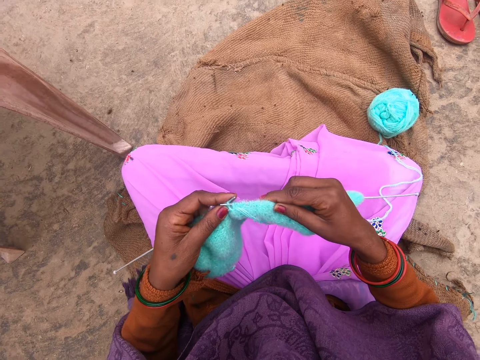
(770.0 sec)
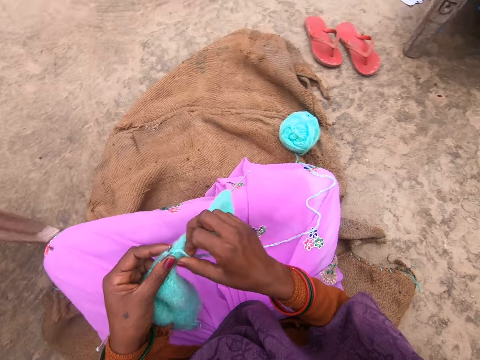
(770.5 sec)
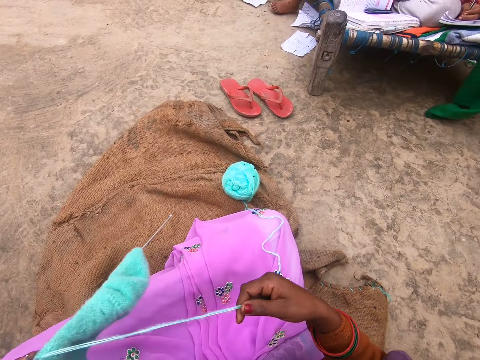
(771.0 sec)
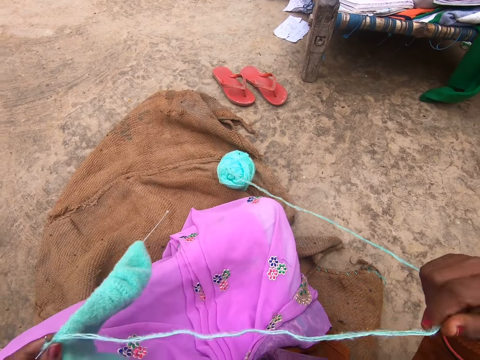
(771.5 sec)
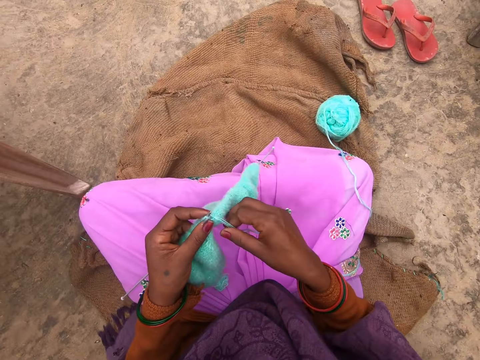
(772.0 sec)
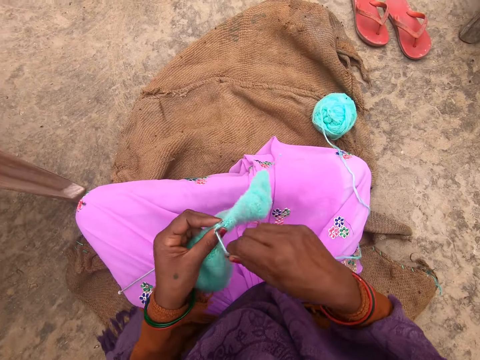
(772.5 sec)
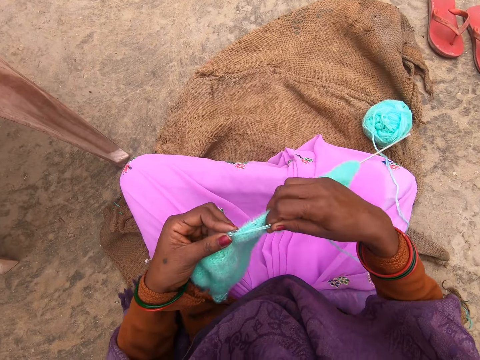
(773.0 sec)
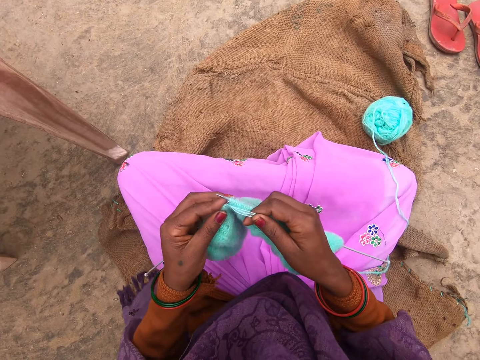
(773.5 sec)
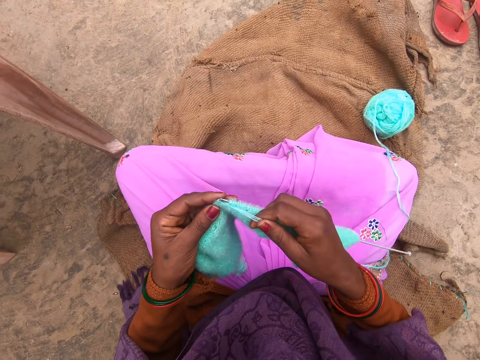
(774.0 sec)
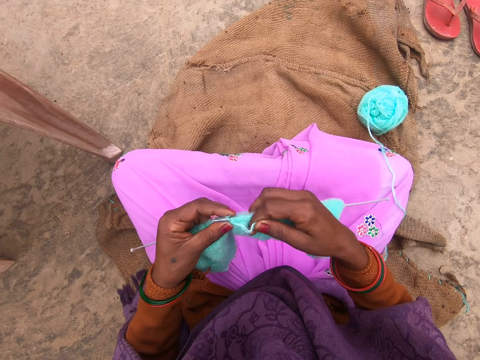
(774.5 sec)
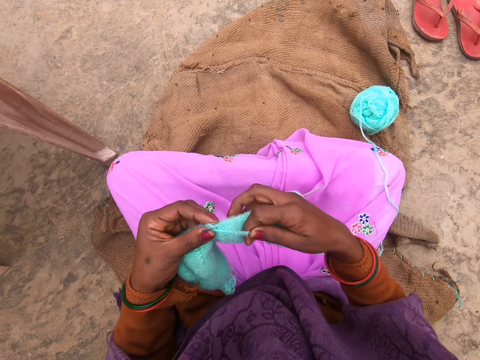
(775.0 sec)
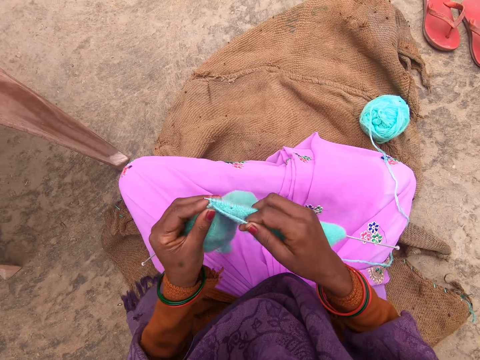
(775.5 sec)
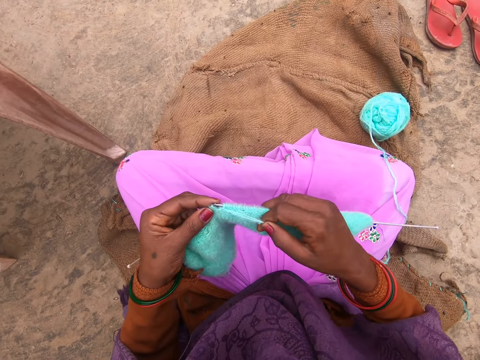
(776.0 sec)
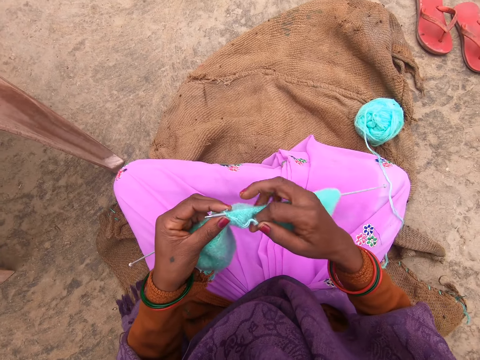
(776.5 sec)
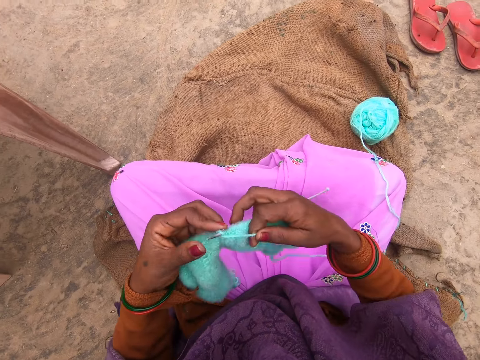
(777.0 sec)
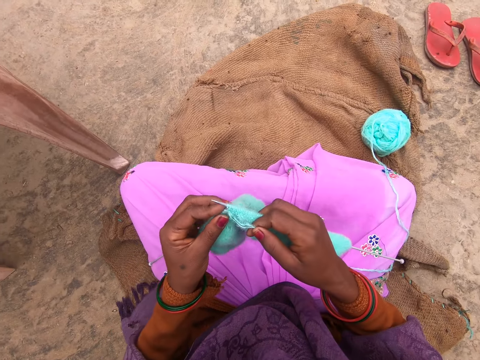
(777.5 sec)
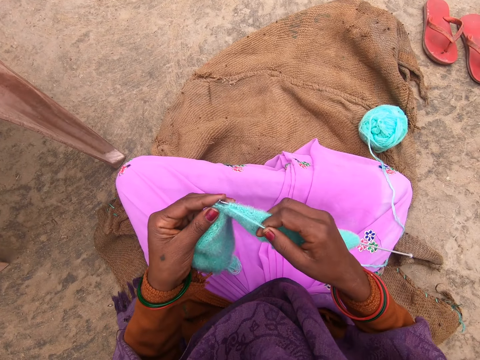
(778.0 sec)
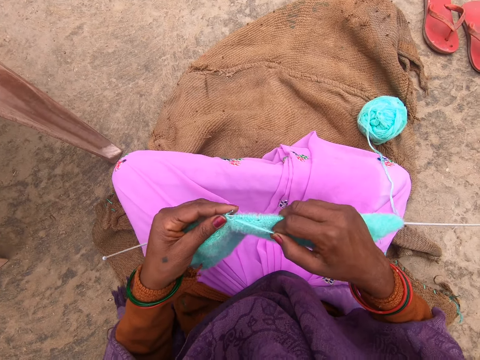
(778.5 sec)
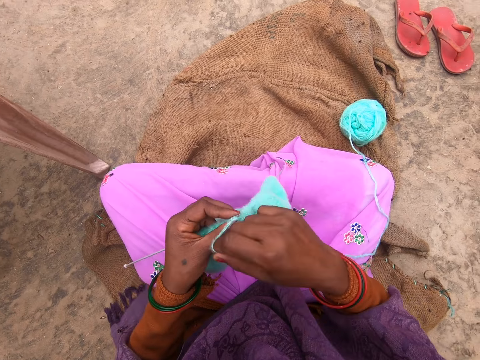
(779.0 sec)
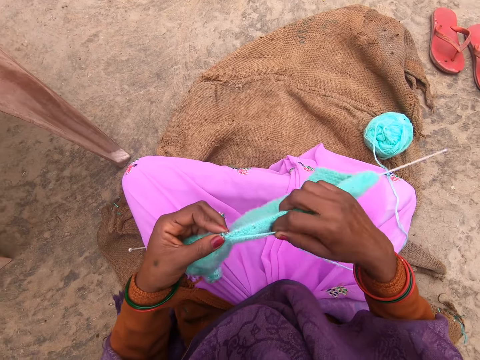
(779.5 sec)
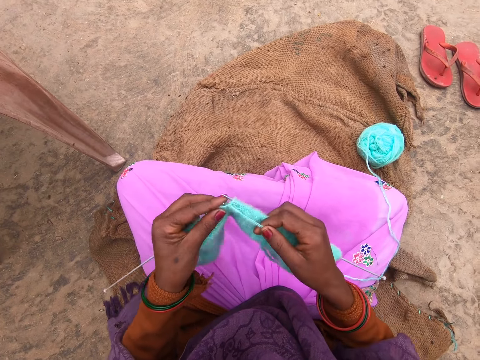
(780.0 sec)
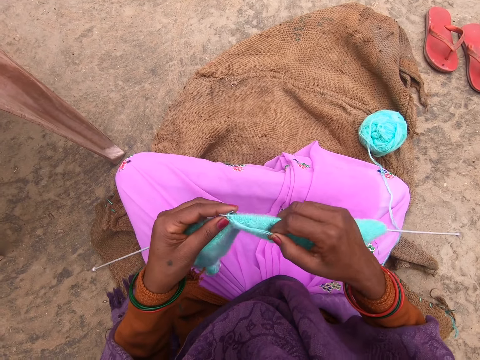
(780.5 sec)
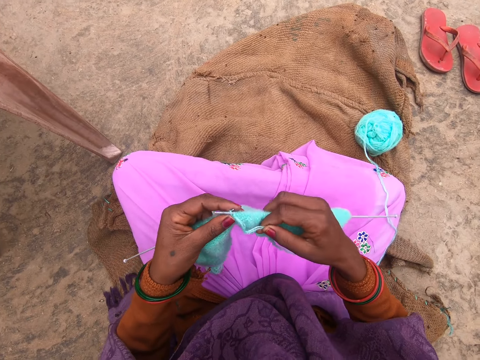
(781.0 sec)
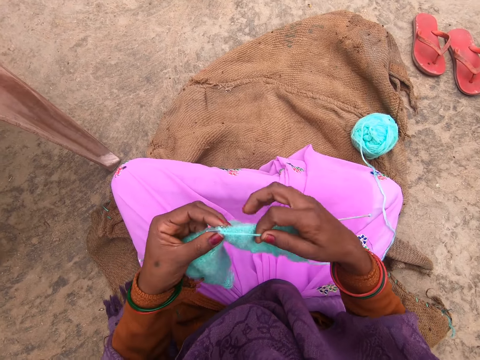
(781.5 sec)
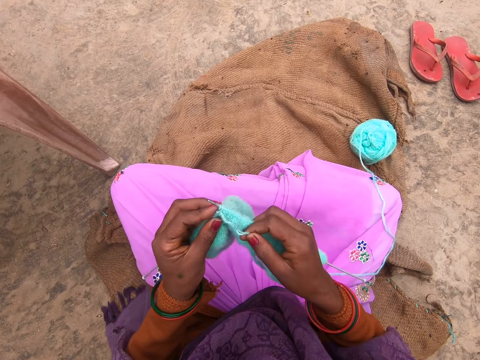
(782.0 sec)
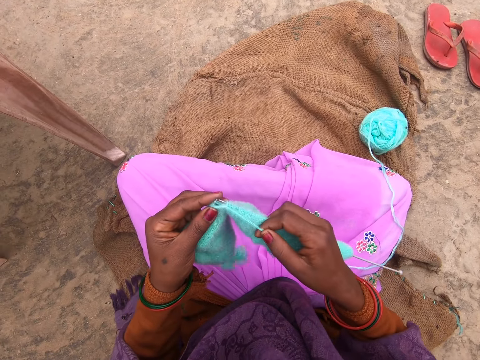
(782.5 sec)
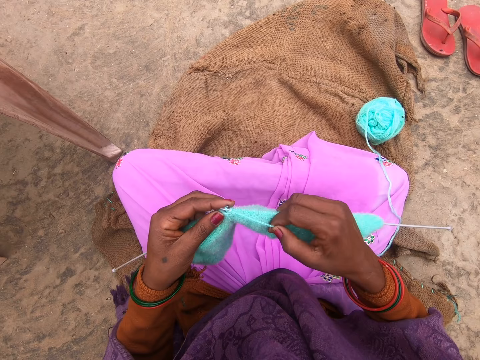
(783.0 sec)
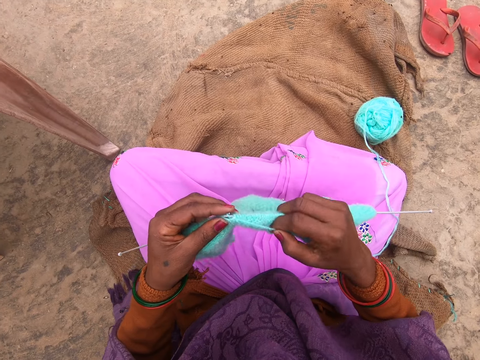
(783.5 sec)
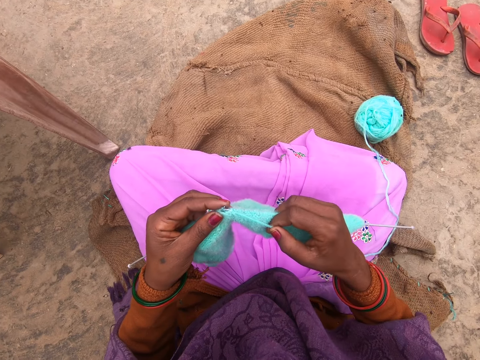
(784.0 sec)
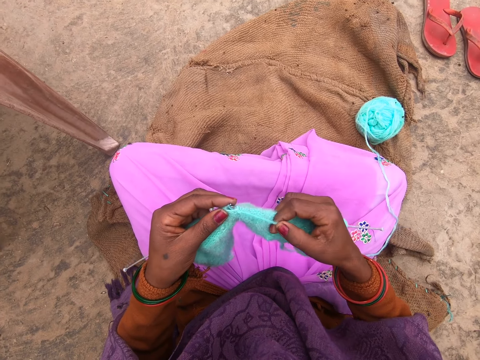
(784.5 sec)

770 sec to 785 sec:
The camera wearer pulls the yarn. They straighten the thread. They roll the yarn around a knitting needle. They knit the fabric with the knitting needles. They roll the yarn around the knitting needle. They knit the fabric with the knitting needles. They roll the yarn around the knitting needle. They knit the fabric with the knitting needles. They roll the yarn around the knitting needle. They knit the fabric with the knitting needles. They roll the yarn around the knitting needle. They knit the fabric with the knitting needles.

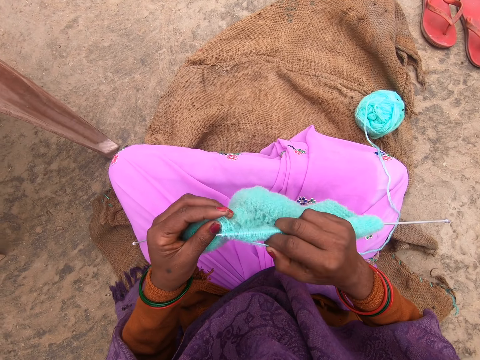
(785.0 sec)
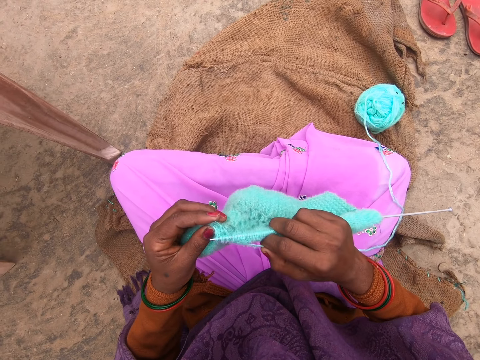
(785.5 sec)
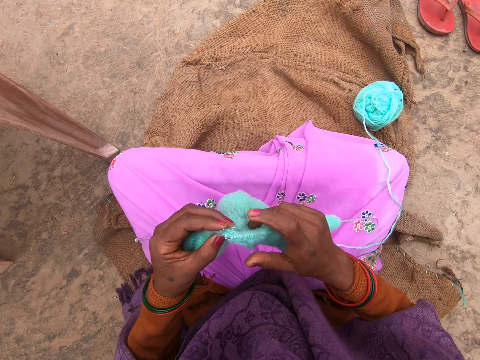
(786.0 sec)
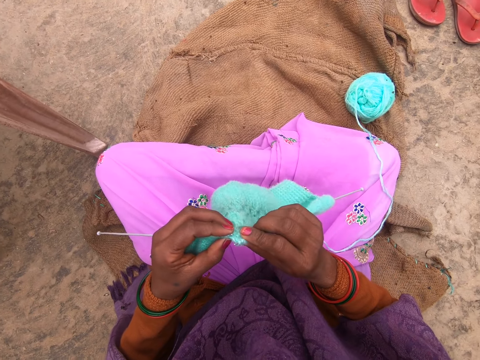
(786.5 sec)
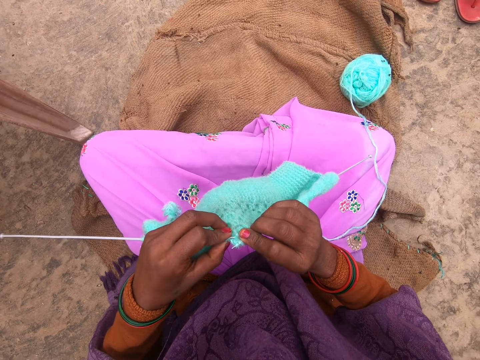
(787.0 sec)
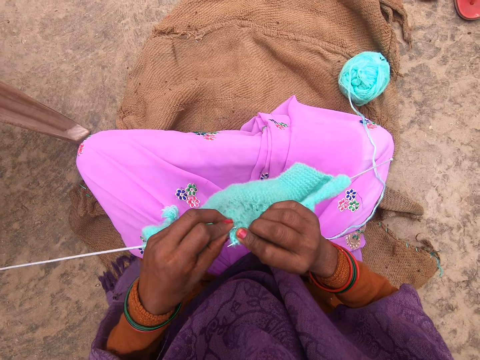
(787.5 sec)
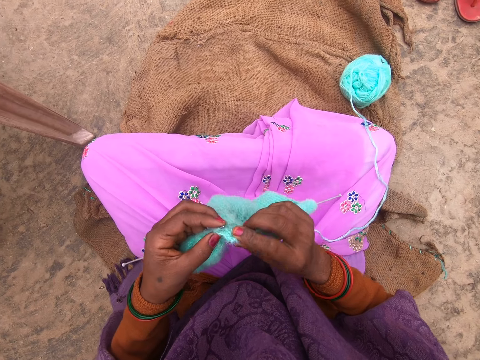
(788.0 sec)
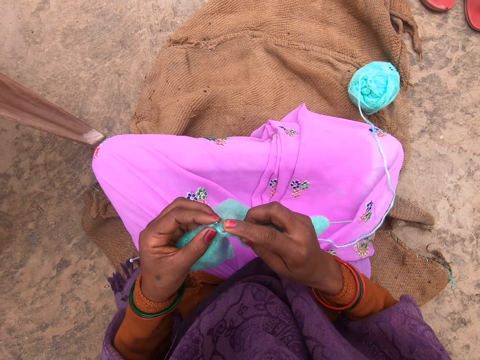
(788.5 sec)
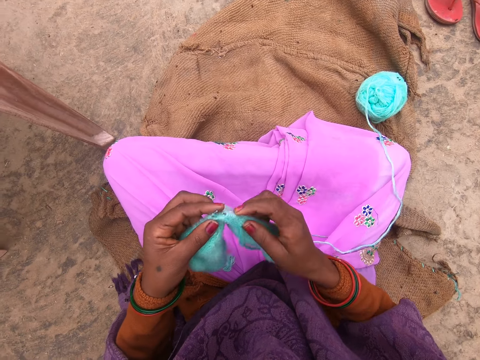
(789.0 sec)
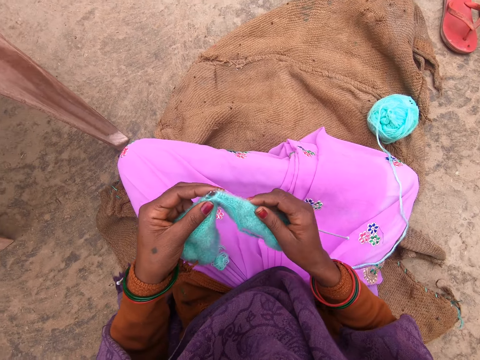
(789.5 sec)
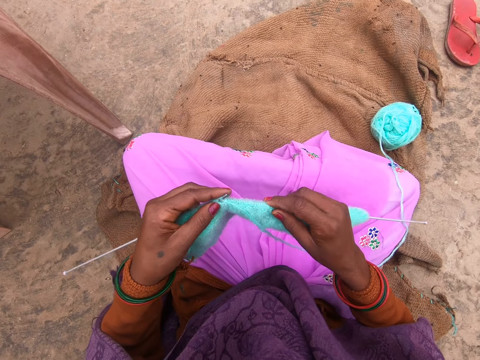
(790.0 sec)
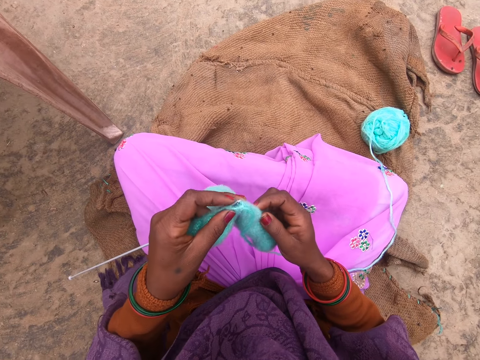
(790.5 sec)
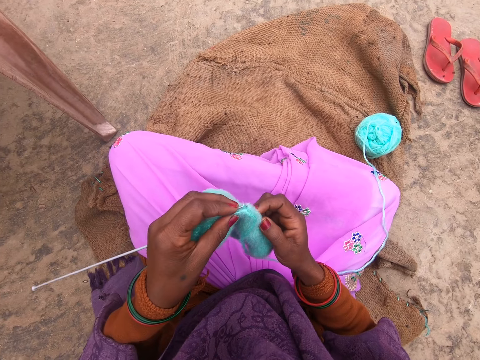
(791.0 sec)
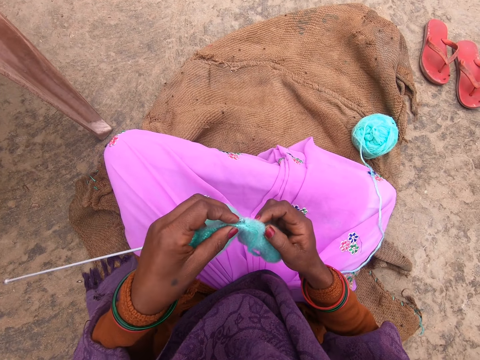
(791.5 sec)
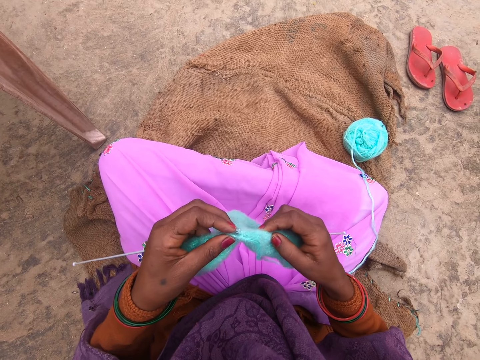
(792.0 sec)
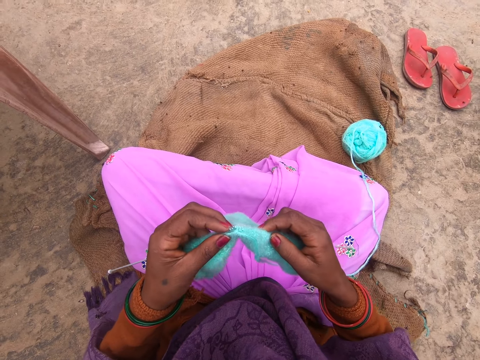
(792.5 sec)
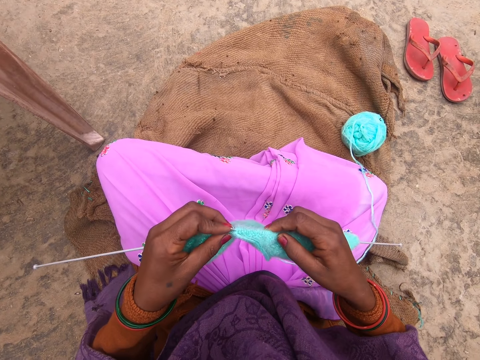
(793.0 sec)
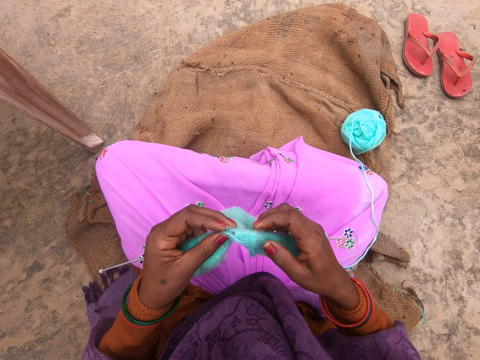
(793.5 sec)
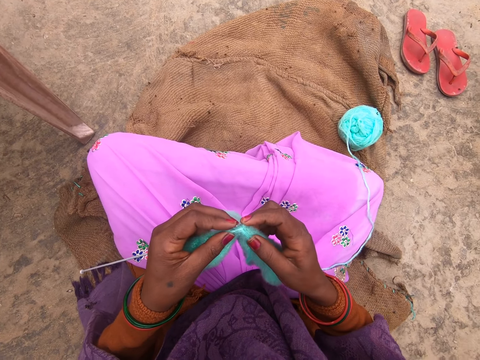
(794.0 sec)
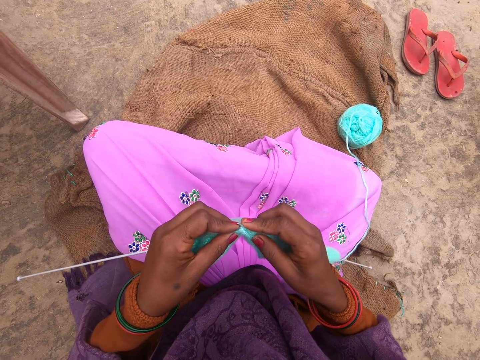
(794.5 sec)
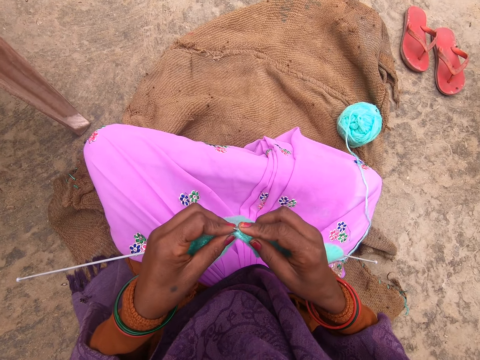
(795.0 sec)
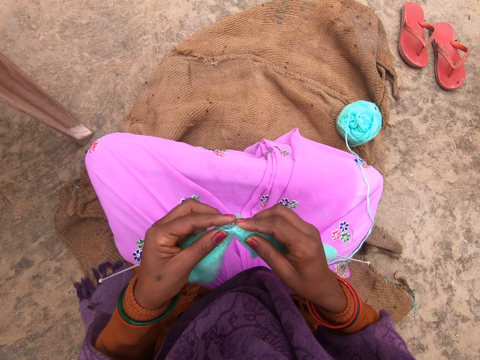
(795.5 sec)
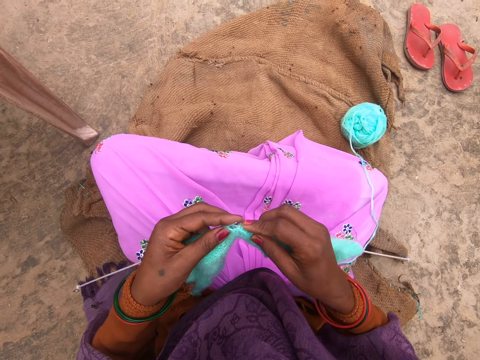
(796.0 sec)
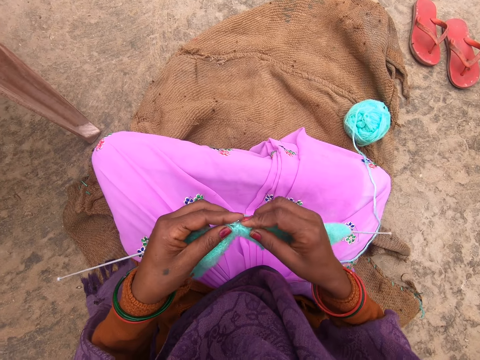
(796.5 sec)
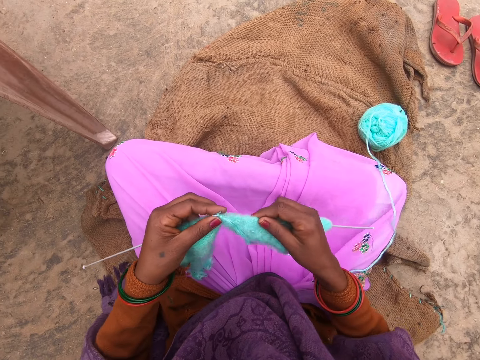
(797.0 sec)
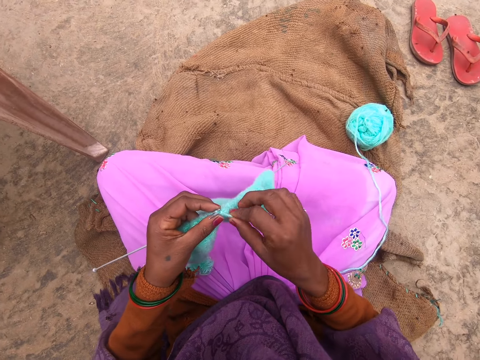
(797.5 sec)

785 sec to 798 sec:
The camera wearer touches the fabric. They knit the fabric.
